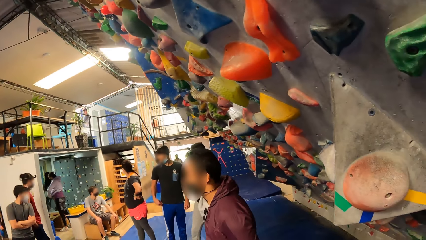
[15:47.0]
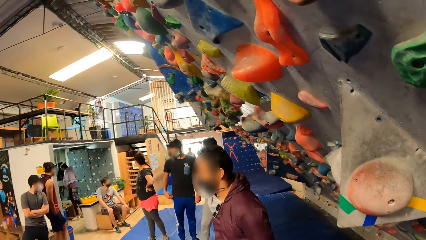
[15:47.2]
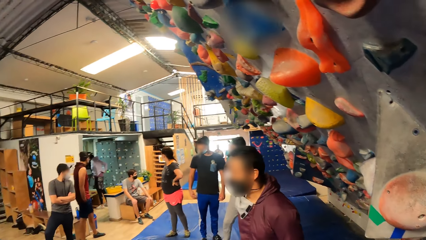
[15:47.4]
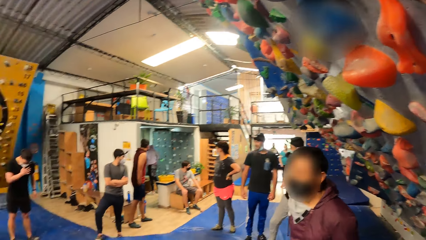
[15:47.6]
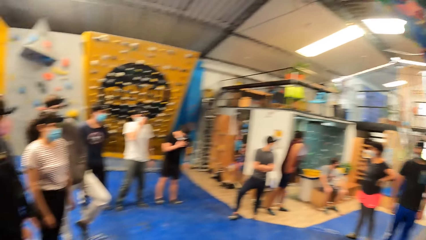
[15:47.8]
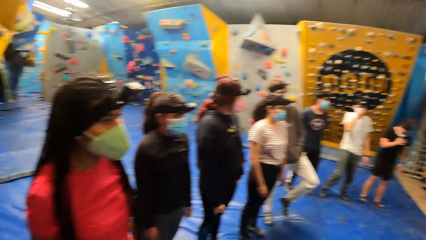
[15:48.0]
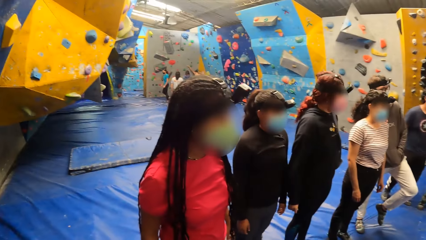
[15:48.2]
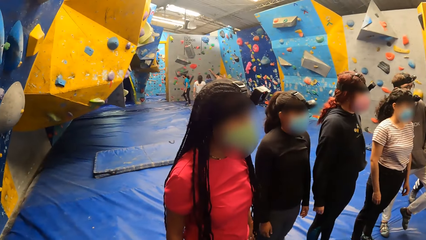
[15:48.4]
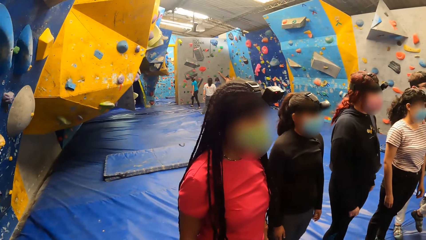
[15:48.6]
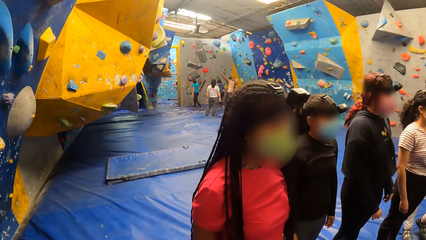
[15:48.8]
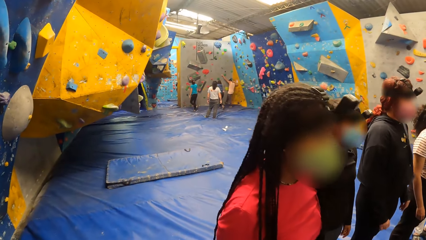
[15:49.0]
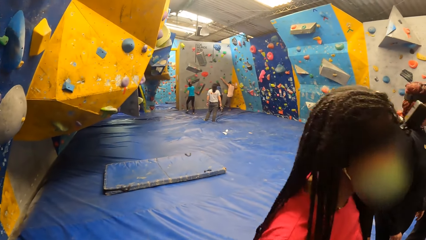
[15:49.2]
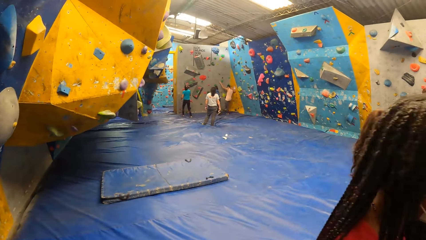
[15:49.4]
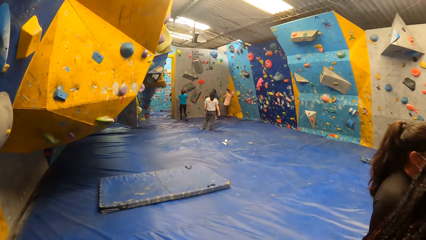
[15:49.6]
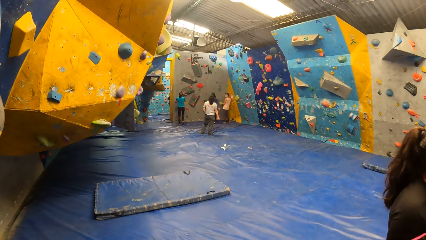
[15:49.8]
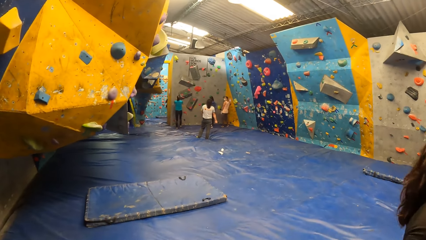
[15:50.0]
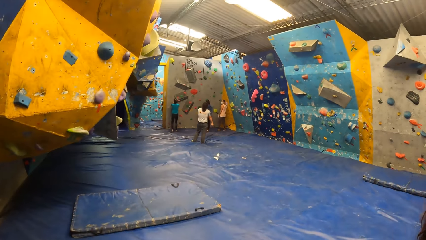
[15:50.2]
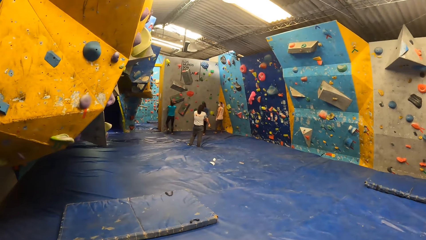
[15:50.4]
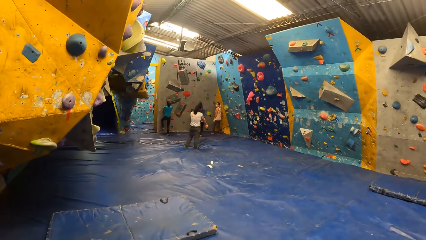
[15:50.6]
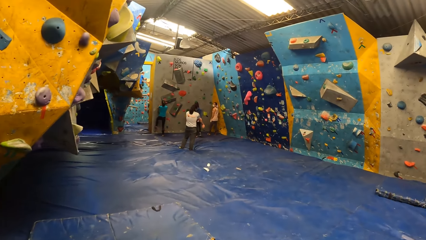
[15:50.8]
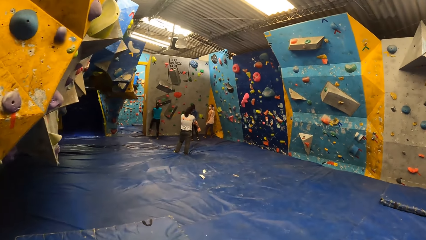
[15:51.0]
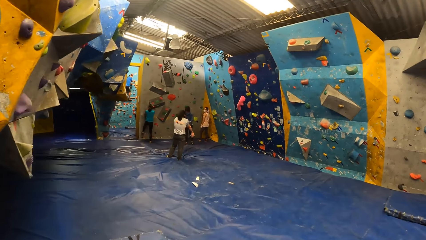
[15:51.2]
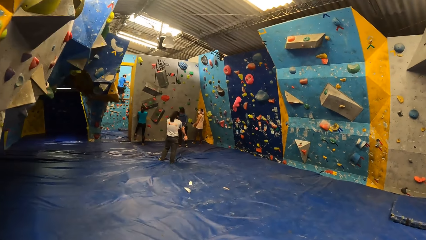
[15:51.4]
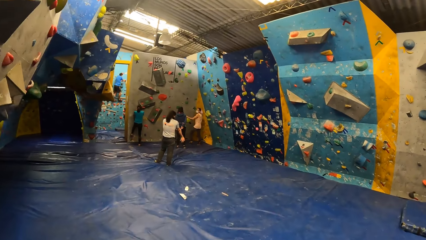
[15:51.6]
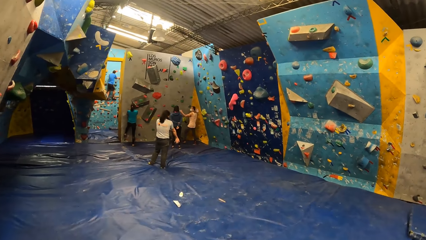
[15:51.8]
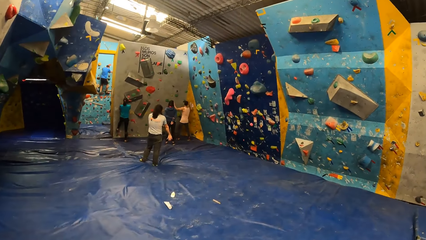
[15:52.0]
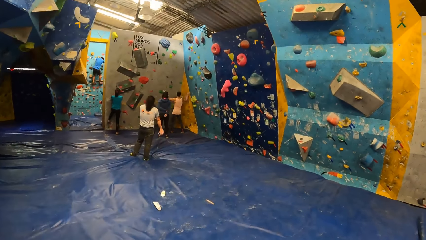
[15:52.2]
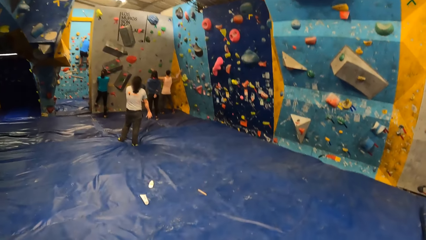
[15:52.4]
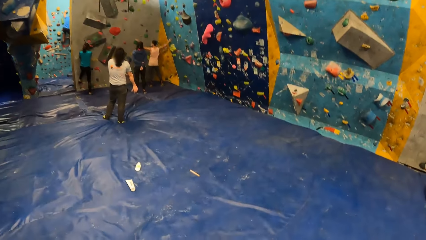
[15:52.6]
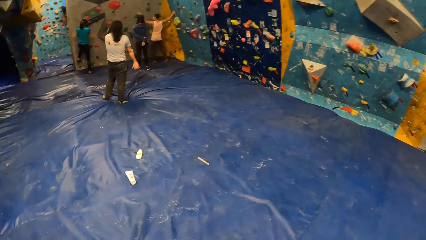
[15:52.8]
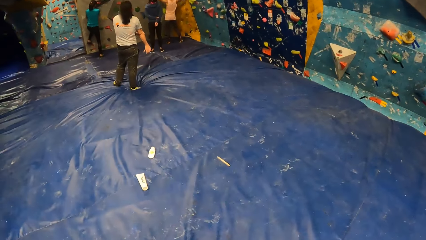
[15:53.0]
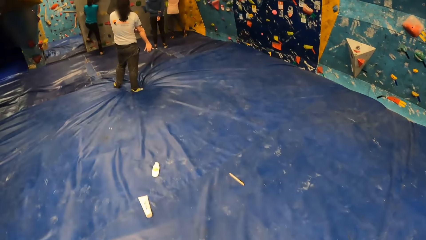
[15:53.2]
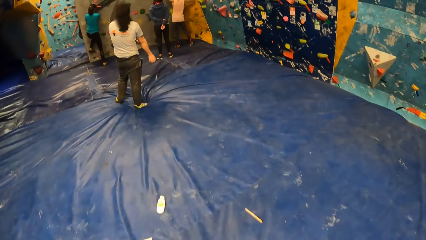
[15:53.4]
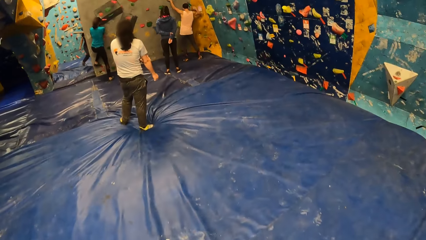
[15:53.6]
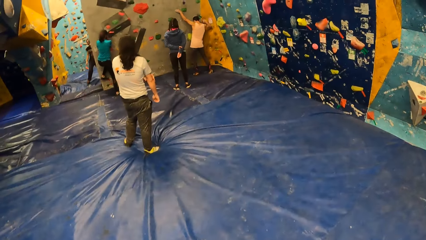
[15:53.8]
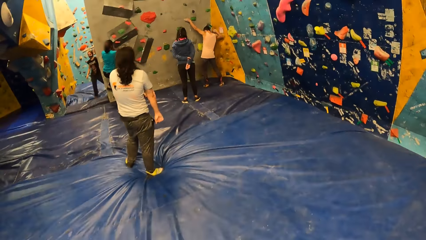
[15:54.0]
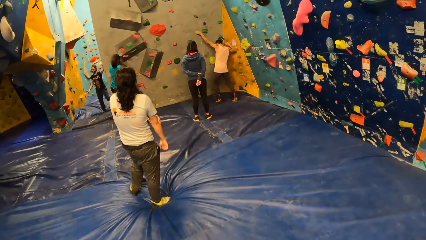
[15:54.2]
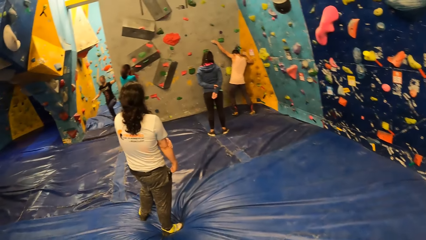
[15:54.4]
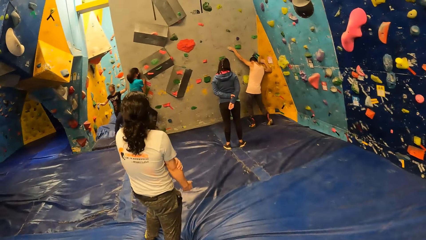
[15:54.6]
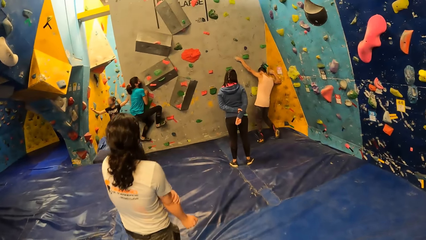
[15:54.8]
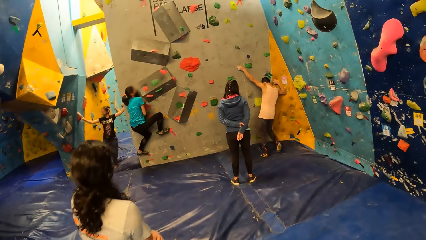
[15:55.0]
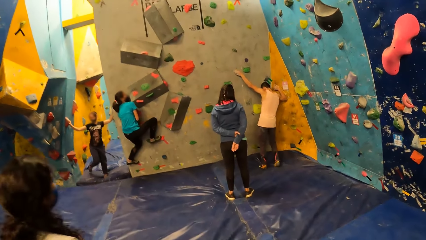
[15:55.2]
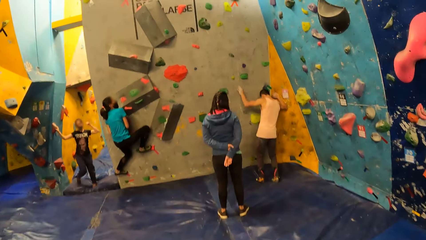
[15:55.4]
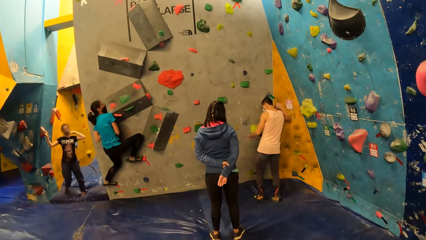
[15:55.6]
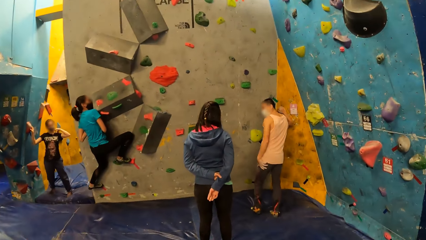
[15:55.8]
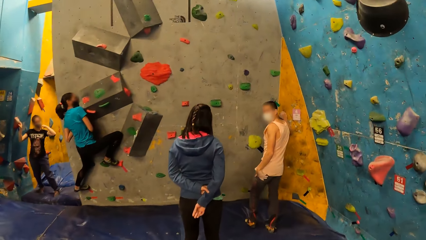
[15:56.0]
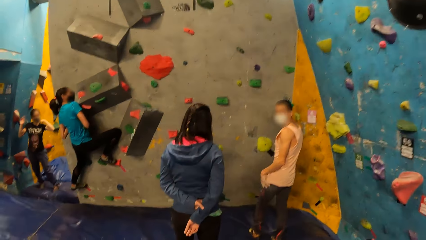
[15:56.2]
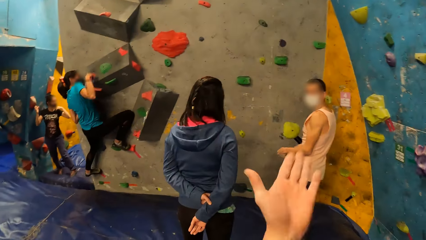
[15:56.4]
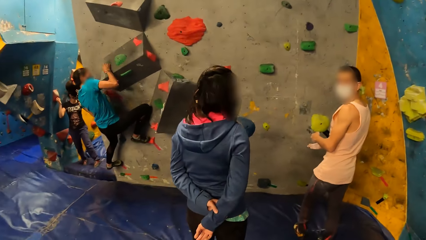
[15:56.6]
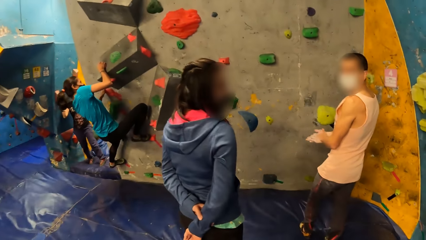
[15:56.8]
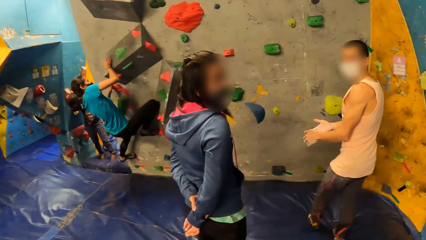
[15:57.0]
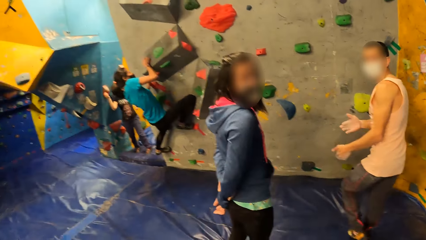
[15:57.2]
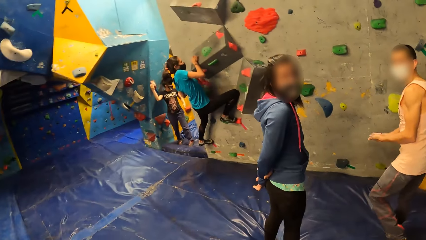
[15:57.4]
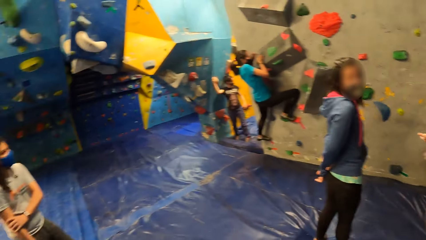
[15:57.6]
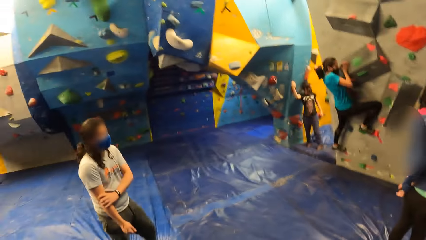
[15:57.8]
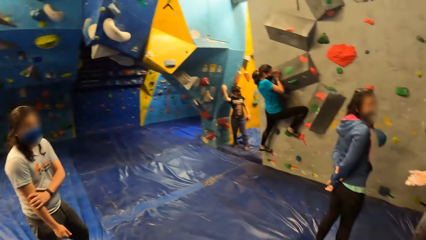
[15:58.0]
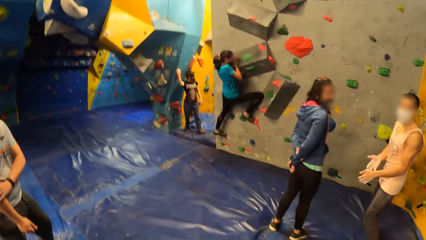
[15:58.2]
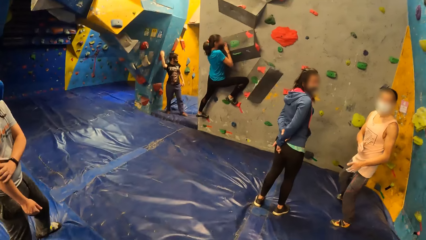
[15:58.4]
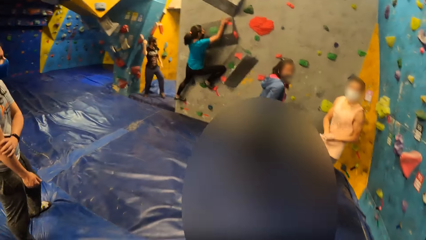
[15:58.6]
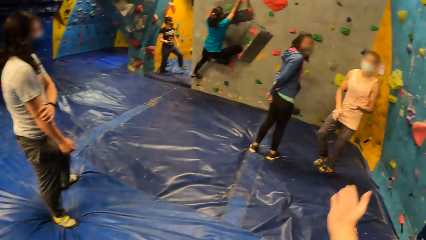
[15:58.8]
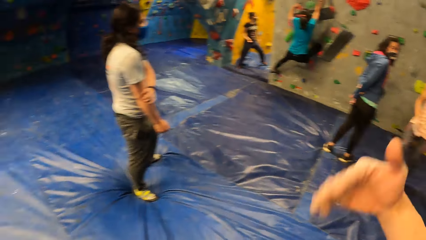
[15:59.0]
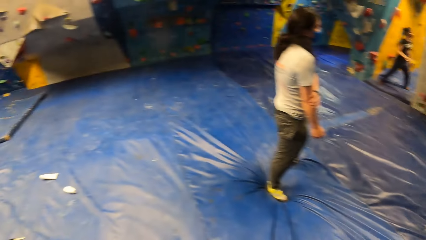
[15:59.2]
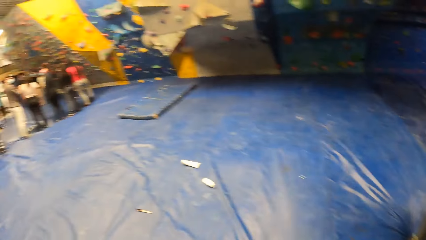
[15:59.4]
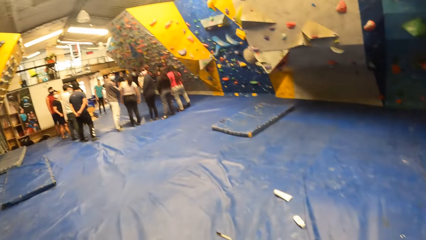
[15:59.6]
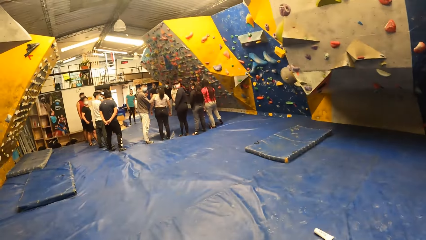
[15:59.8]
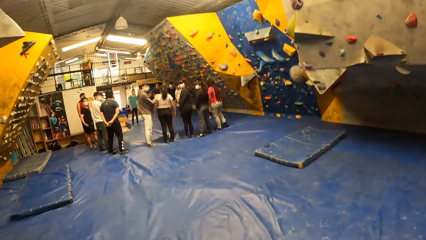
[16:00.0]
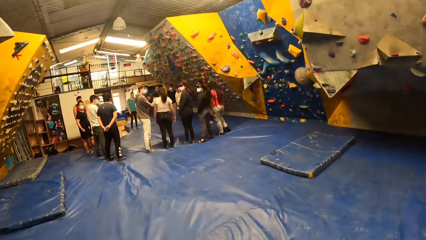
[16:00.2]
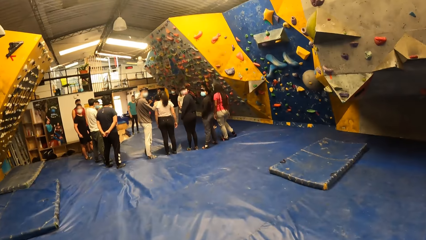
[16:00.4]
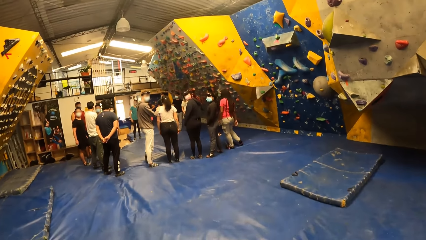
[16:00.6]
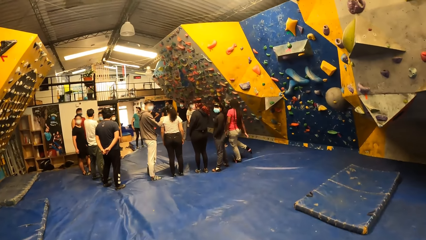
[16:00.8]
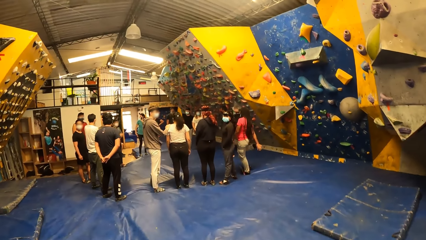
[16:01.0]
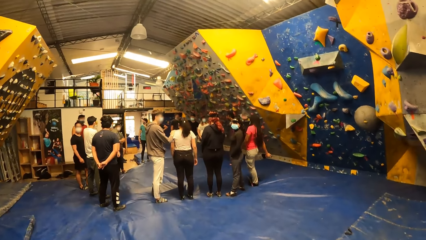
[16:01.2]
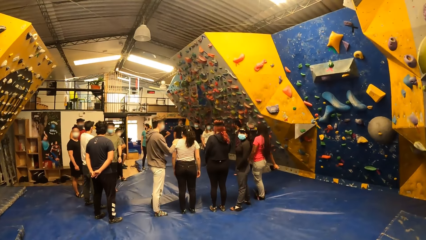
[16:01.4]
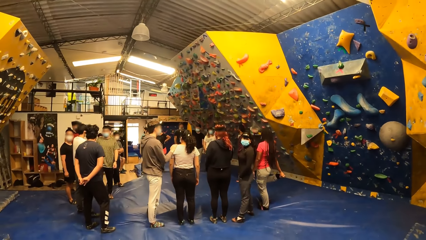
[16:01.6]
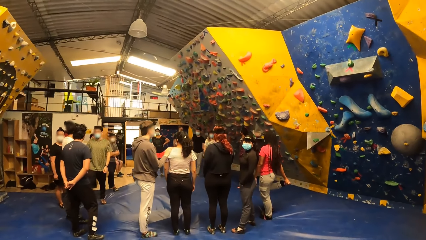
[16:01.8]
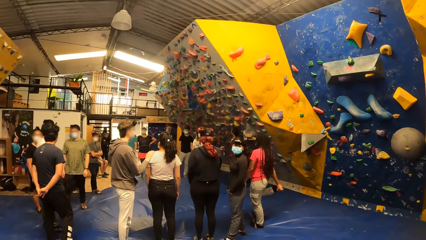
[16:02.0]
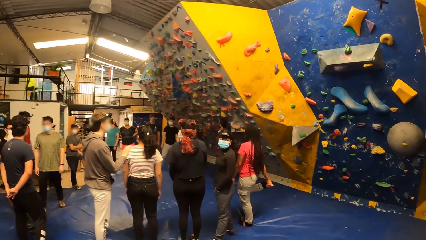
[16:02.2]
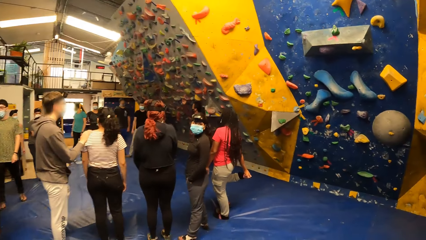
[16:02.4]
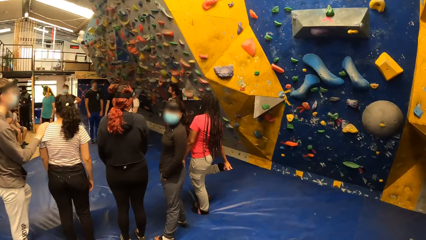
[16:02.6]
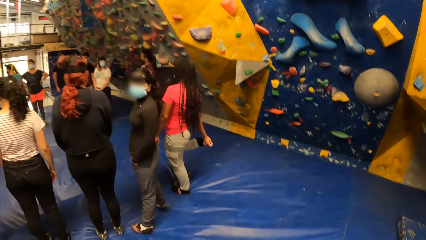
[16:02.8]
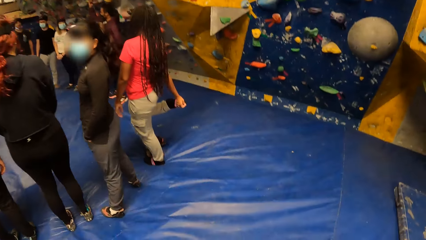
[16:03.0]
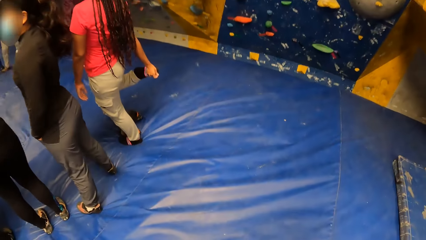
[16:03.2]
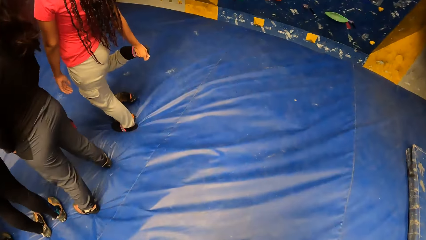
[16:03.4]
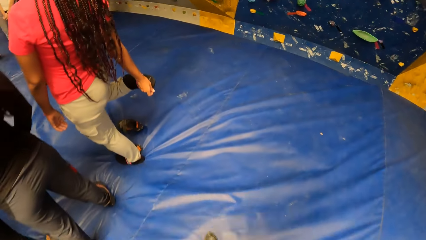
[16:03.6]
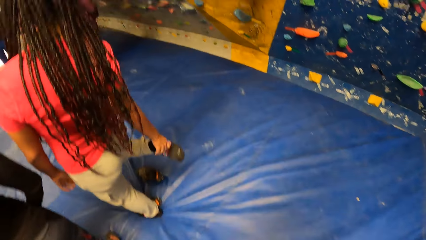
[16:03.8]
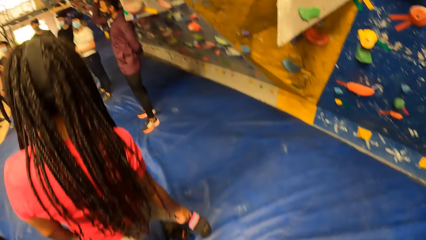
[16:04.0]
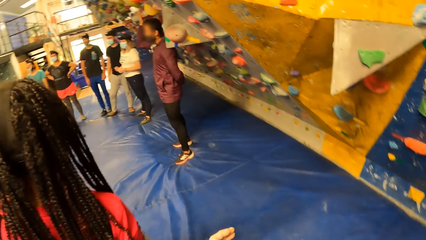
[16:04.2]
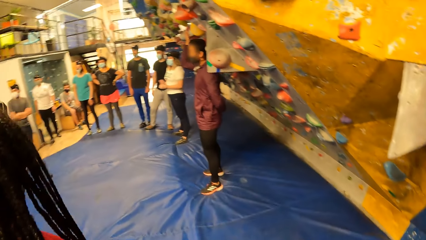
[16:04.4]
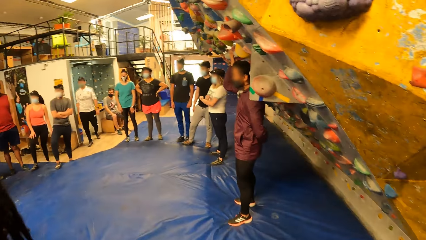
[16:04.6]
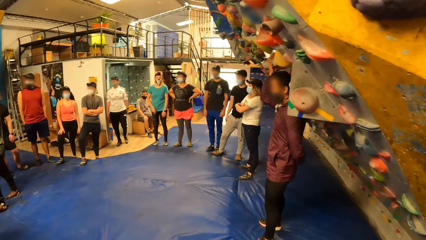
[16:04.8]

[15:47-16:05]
The camera wearer walks around the place. They dialogue with a man and another person.
